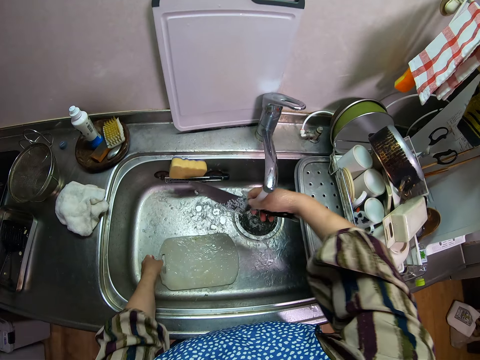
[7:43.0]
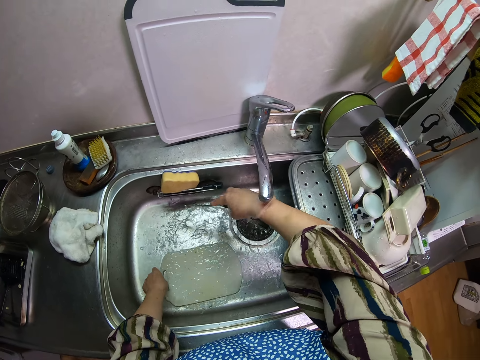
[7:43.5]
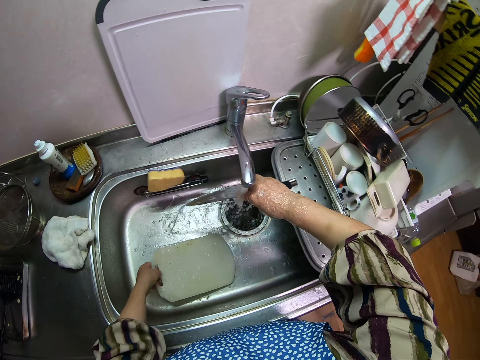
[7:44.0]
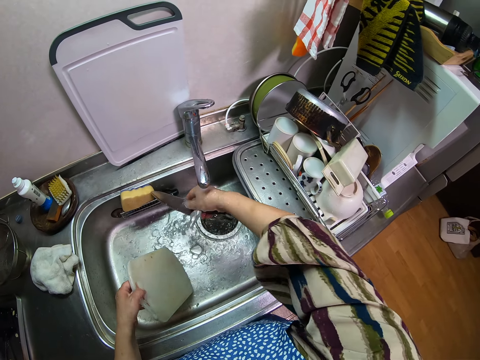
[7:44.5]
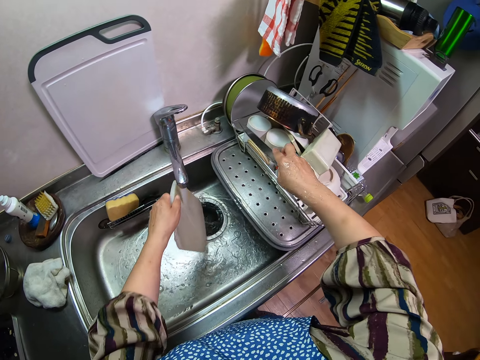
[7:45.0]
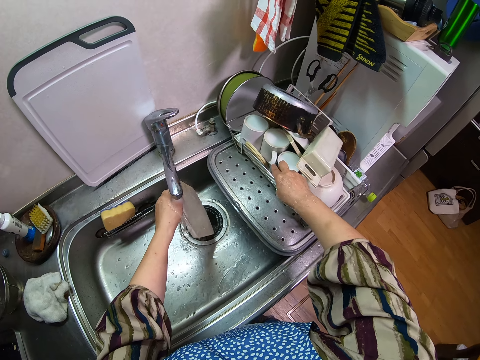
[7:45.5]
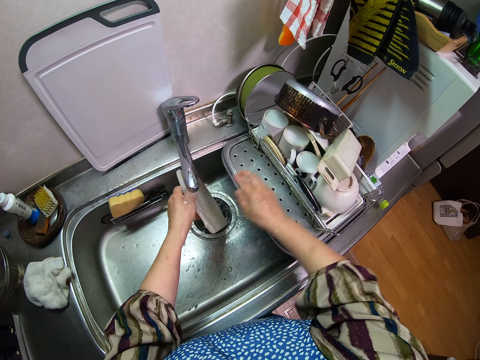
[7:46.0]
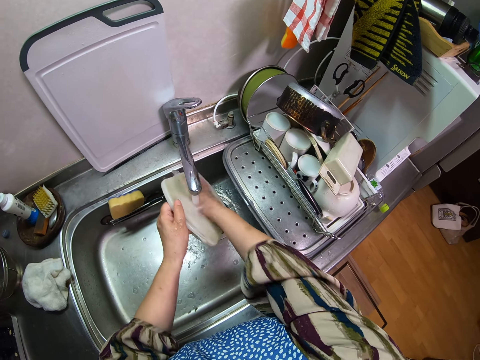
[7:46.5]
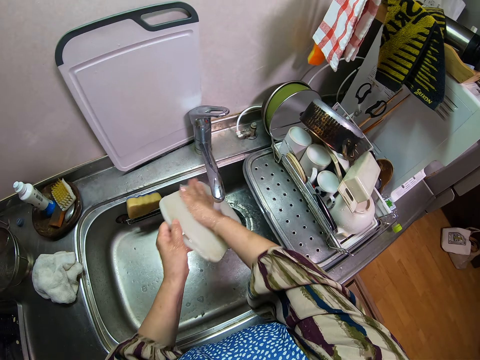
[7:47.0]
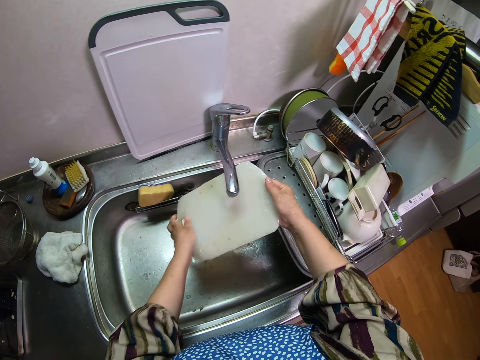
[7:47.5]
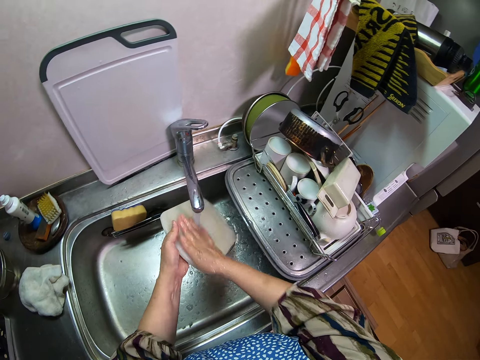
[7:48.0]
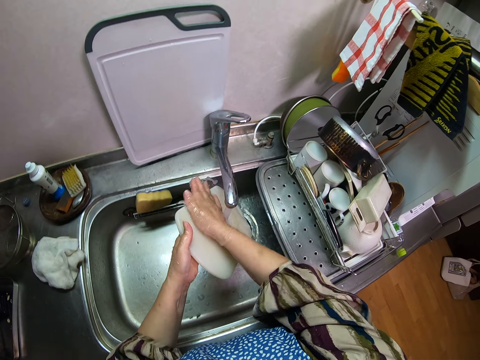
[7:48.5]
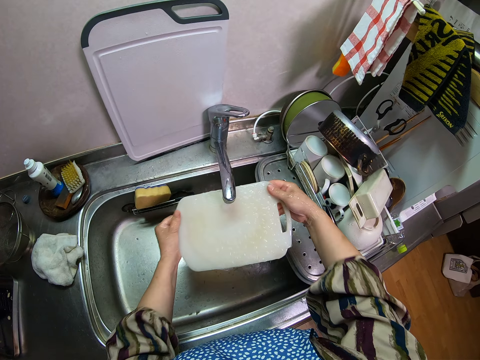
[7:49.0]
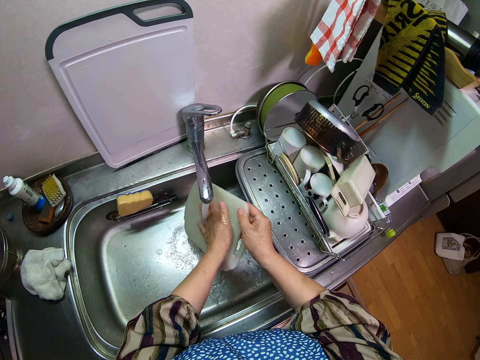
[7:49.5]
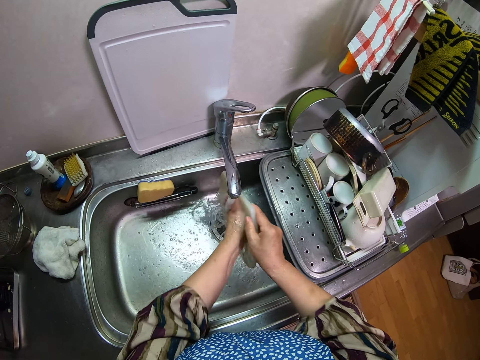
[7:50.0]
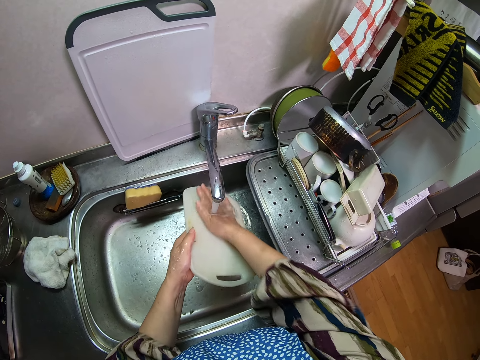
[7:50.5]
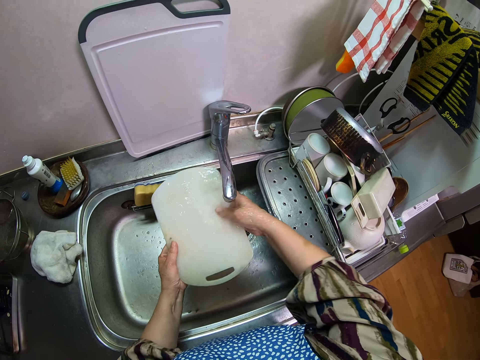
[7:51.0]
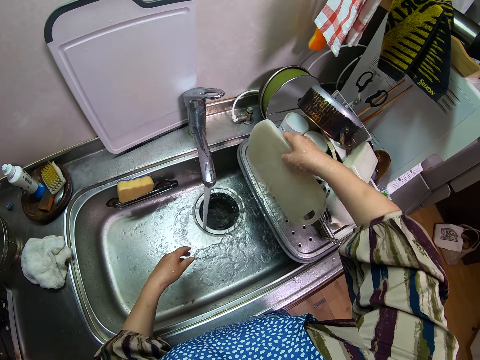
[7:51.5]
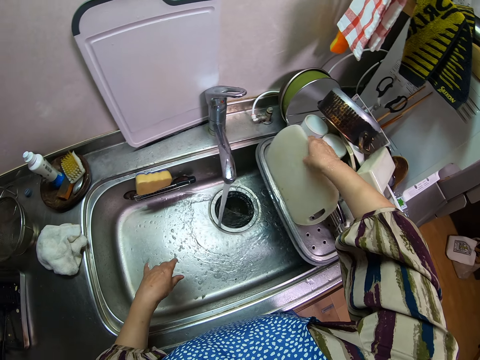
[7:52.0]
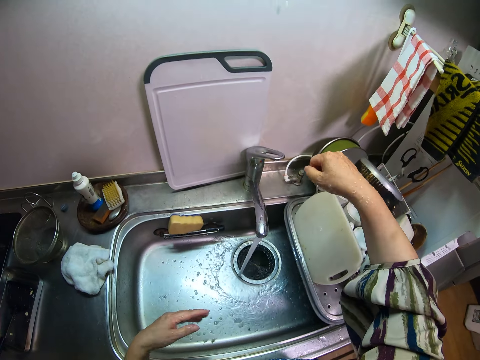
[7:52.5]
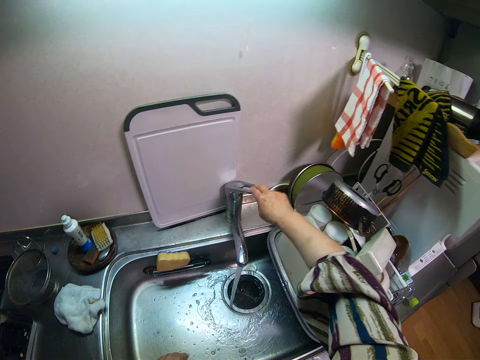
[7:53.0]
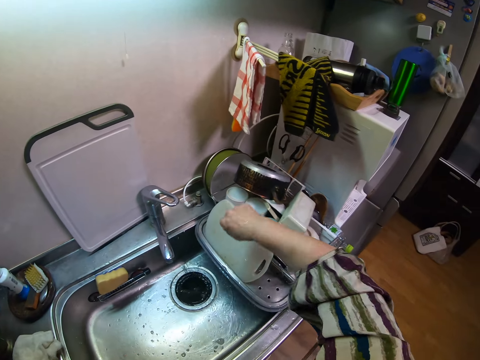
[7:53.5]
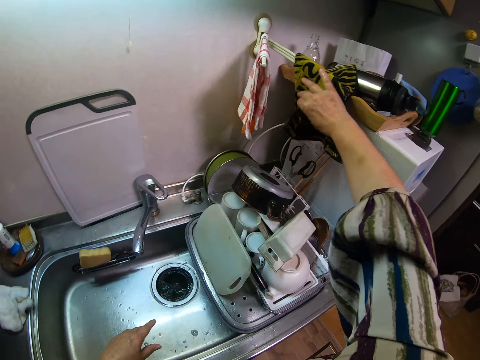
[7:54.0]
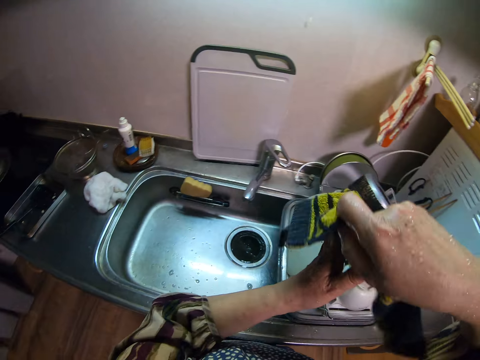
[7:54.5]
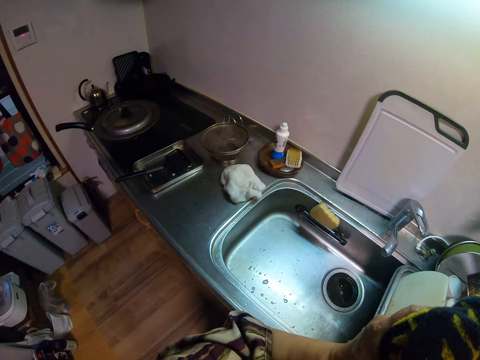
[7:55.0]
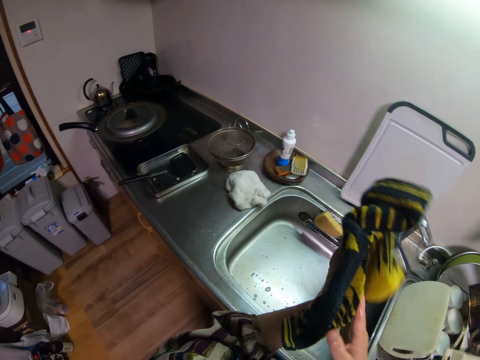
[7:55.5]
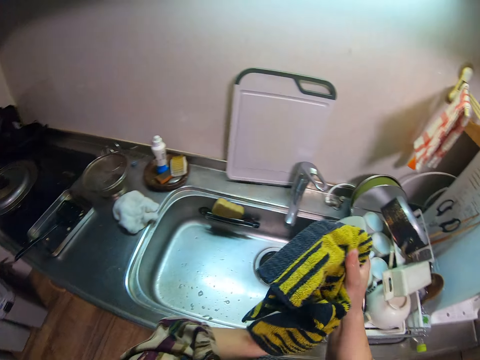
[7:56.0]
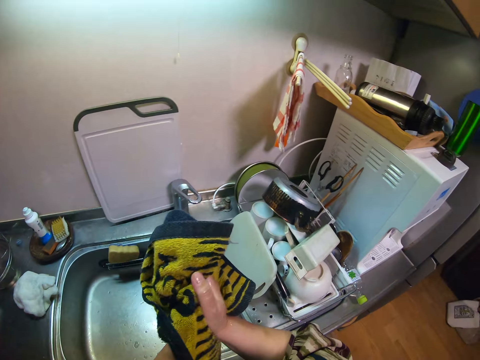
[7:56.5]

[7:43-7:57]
The camera wearer picks up the chopping board in the zinc. She puts the knife on the utensils rack by the side of the zinc. She rinses the chopping board under the tap. She places the chopping board by the side of the zinc. She turns off the tap with her right hand. She picks up the napkin with her right hand. She dries her hands with the napkin.

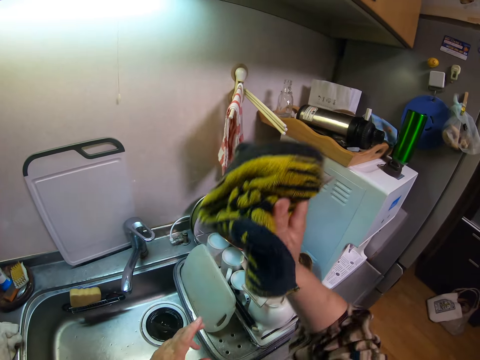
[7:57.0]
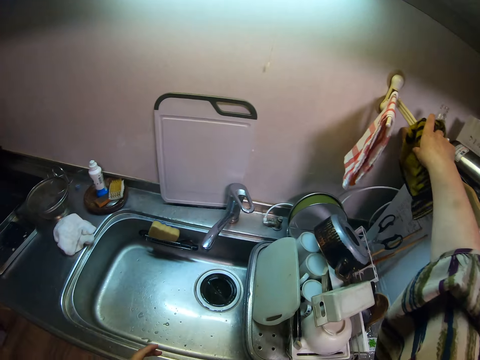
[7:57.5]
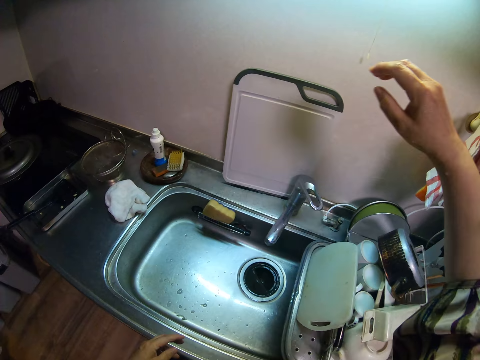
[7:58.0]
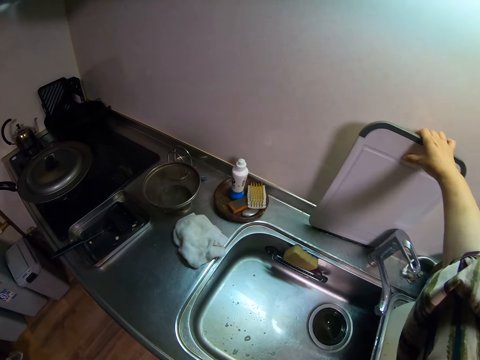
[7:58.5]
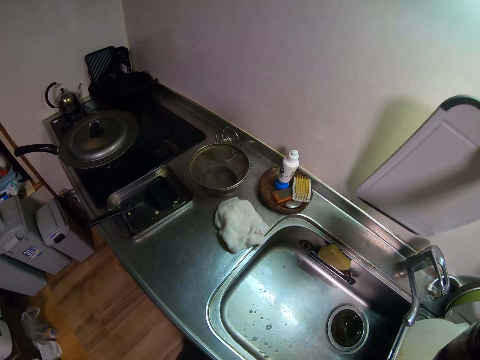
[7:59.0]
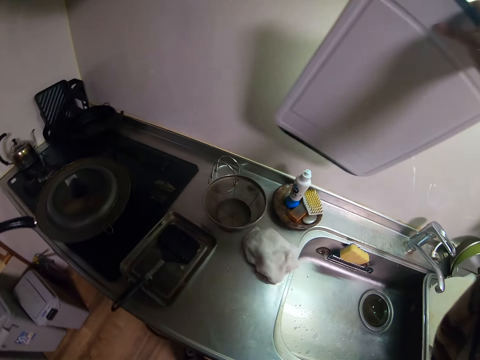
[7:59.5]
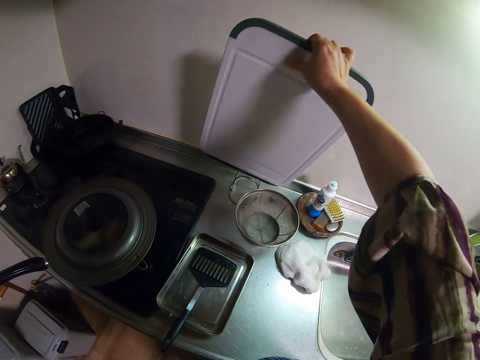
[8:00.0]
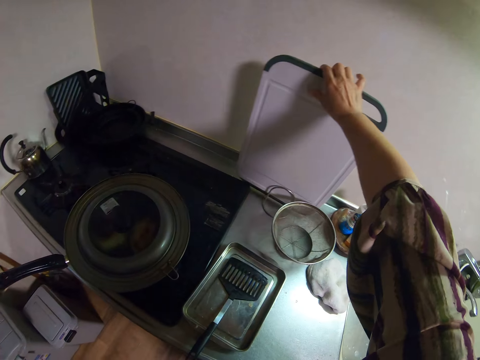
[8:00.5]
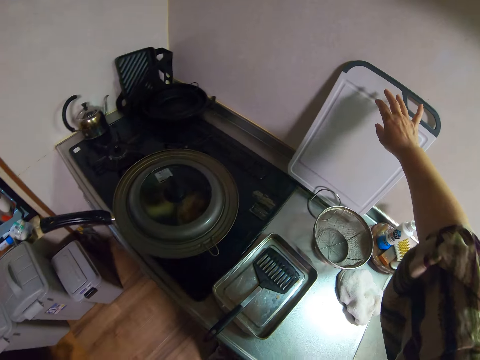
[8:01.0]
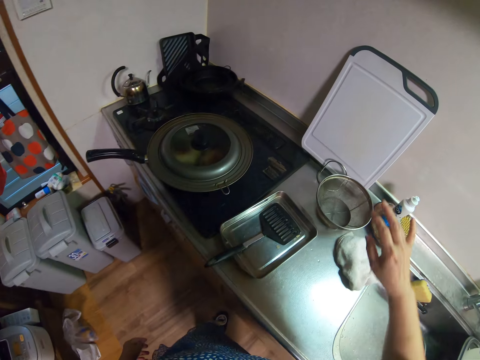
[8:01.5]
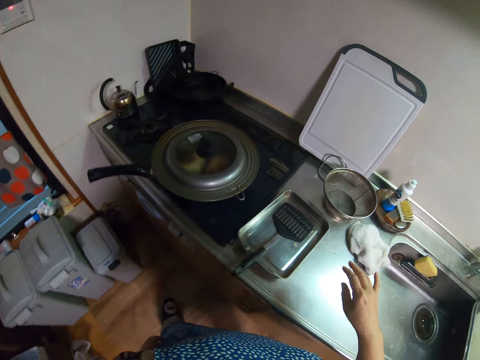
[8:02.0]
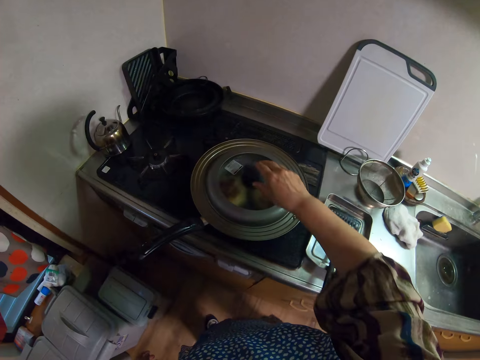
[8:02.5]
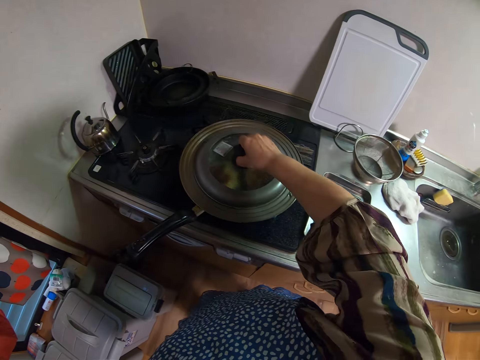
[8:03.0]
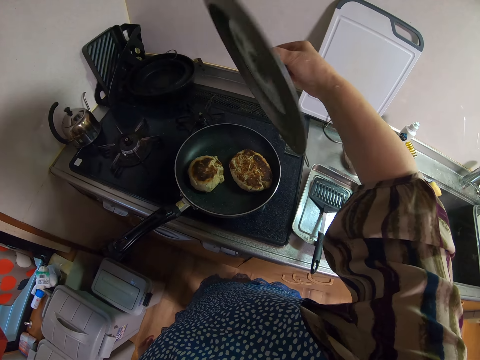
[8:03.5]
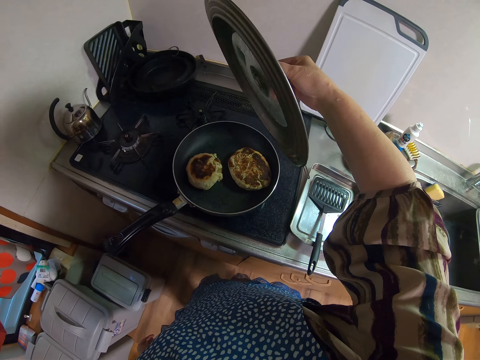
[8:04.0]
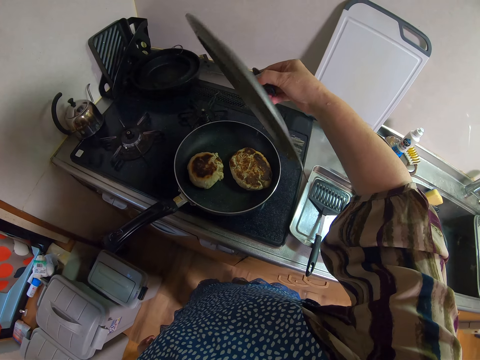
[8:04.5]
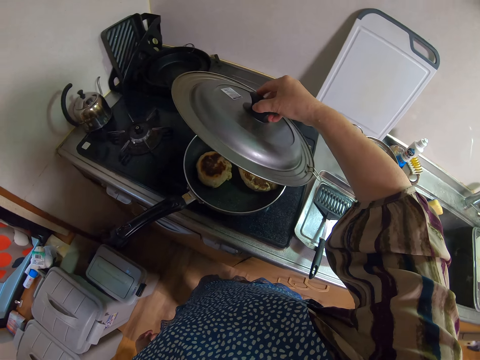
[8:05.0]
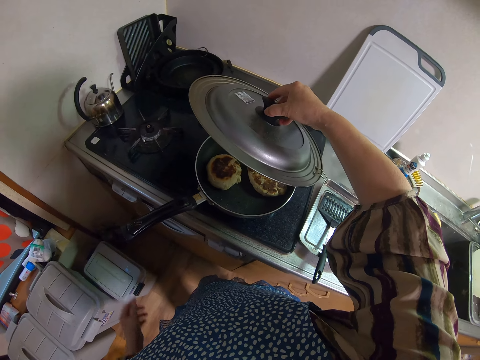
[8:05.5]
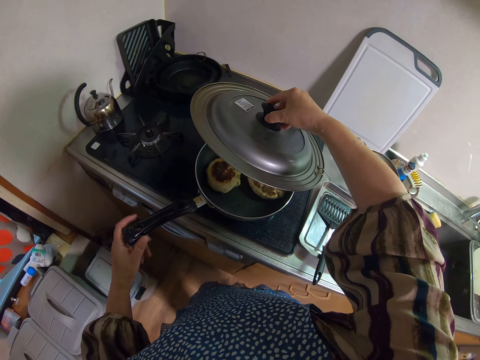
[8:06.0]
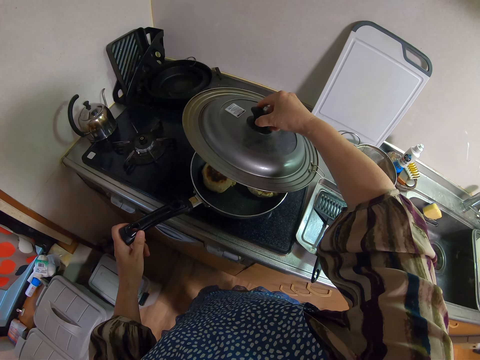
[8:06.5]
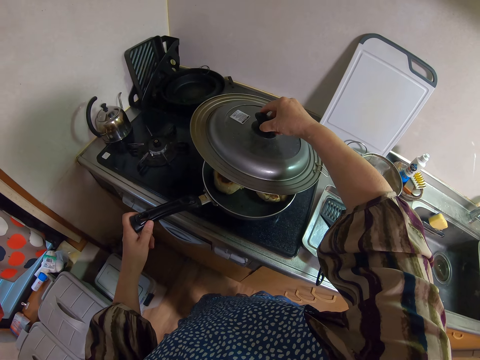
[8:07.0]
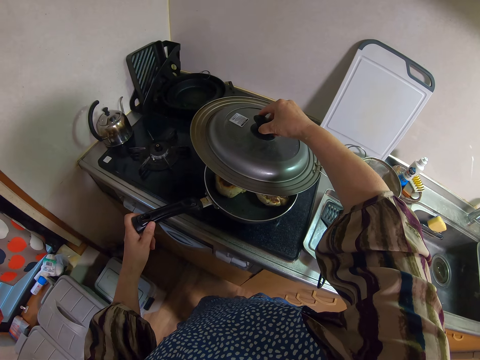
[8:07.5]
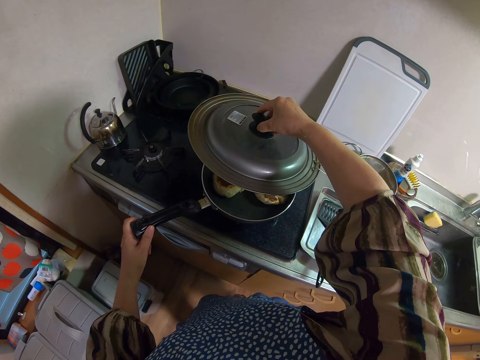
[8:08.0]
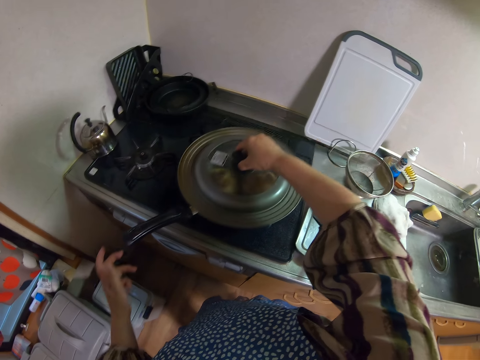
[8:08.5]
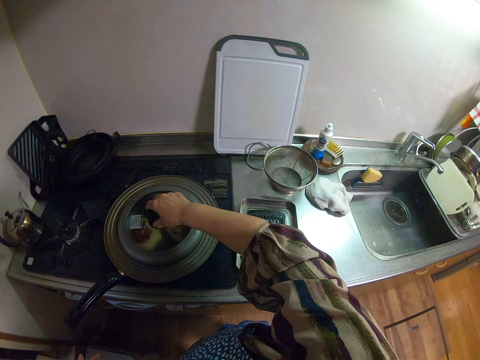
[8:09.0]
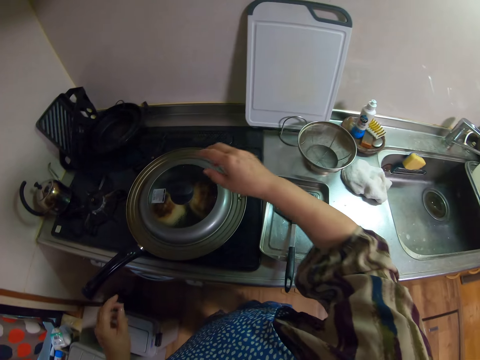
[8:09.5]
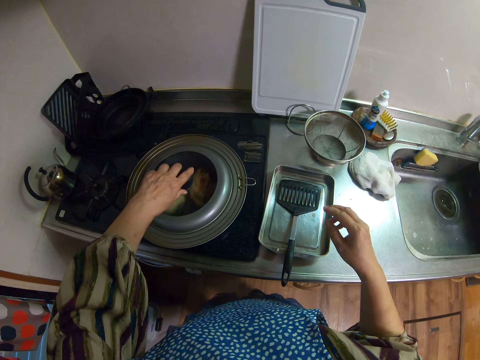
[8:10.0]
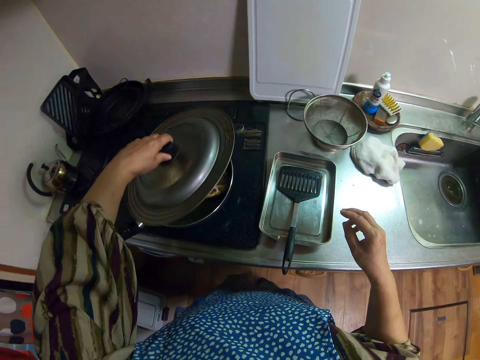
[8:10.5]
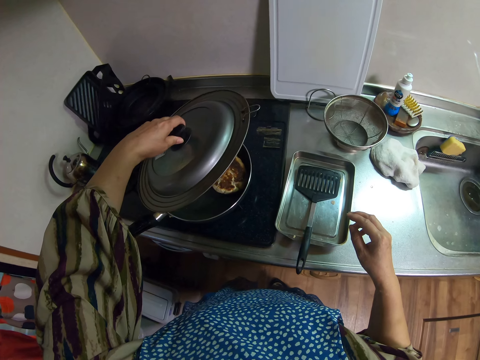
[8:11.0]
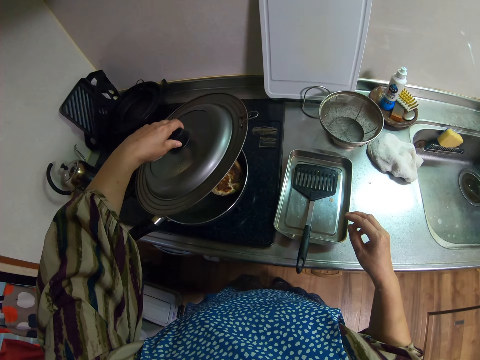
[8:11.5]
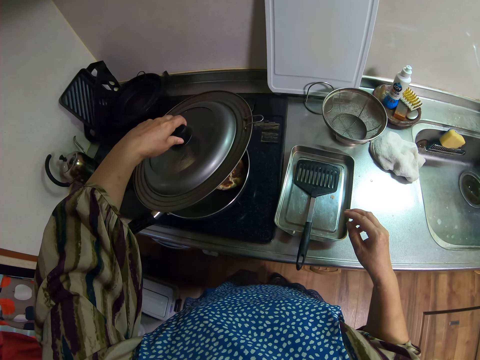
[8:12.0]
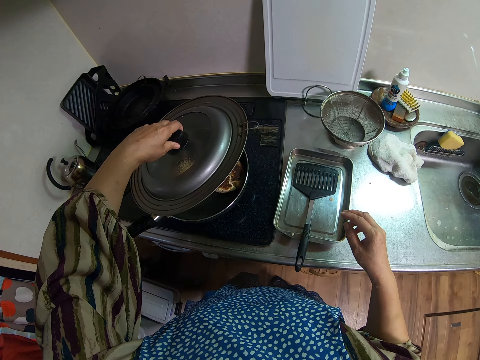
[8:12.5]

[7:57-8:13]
The camera wearer returns the napkin to the hanger. She moves a tray on the table. She takes the cutting board. She puts the cutting board on the wall. She opens the frying pan with her right hand. She looks at the pastry. She holds the pan handle. She adjusts the frying pan on the stove with her left hand. She closes the frying pan with the lid. She opens the frying pan with her left hand.
